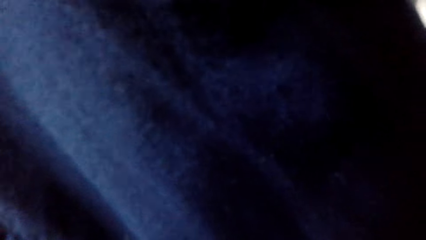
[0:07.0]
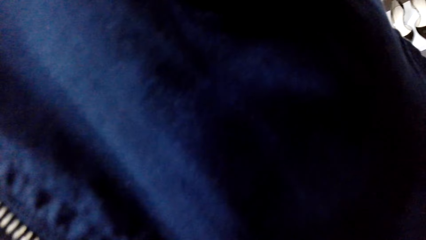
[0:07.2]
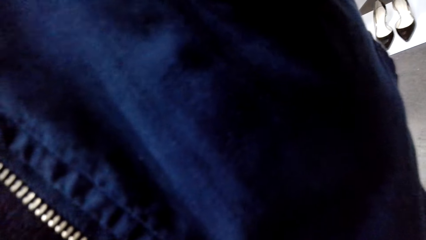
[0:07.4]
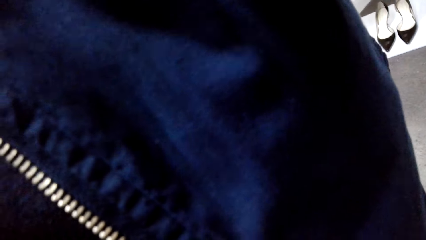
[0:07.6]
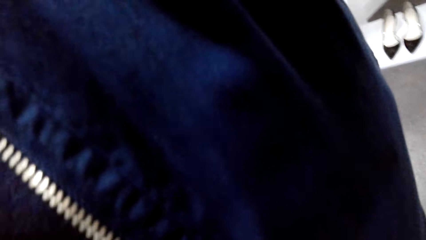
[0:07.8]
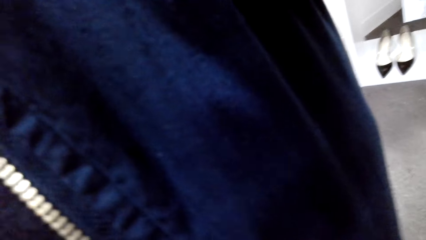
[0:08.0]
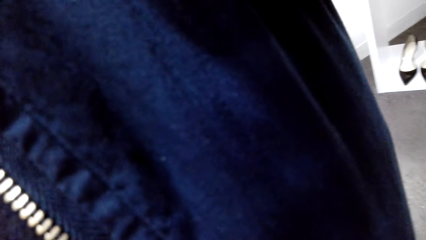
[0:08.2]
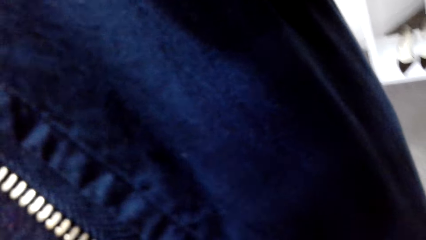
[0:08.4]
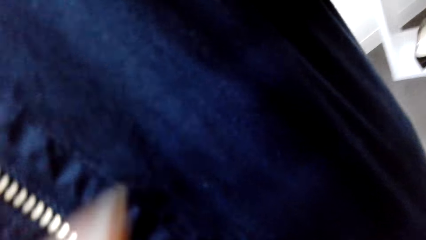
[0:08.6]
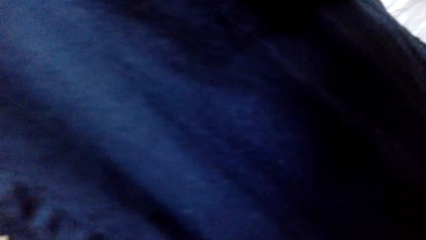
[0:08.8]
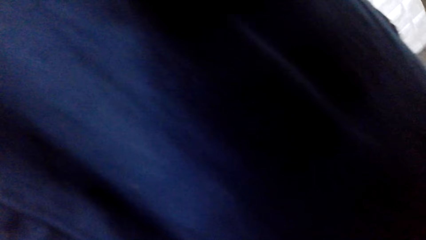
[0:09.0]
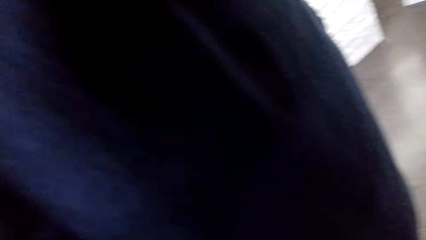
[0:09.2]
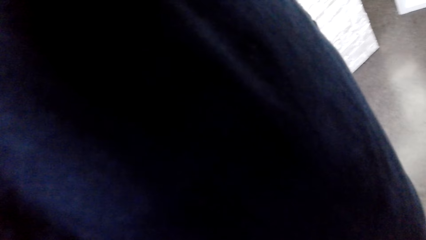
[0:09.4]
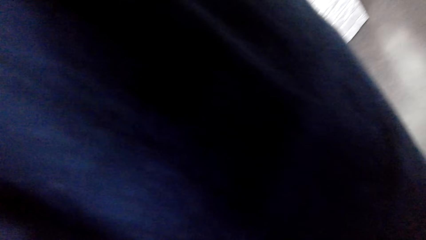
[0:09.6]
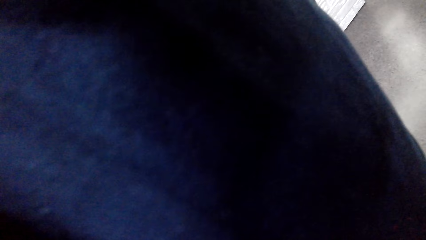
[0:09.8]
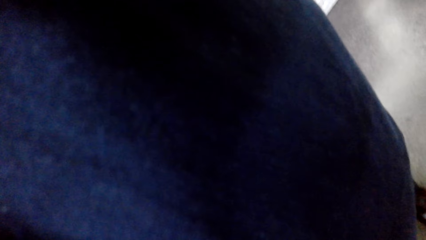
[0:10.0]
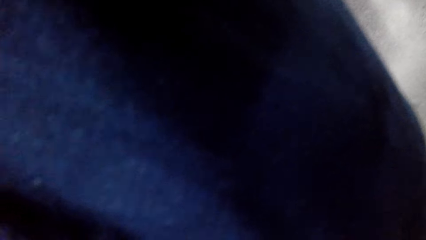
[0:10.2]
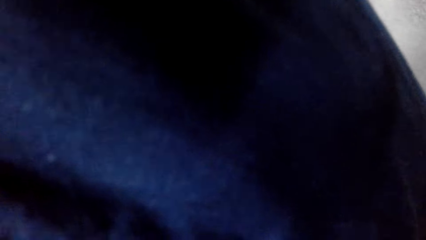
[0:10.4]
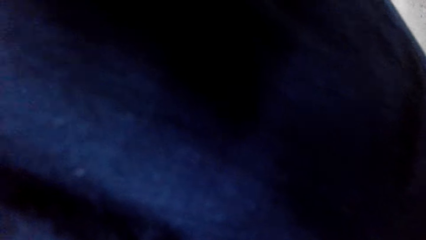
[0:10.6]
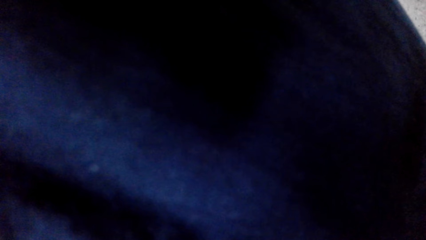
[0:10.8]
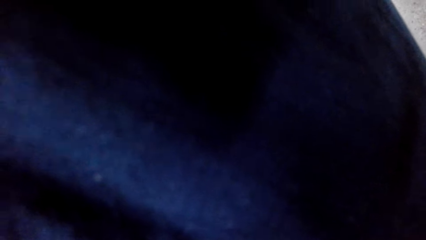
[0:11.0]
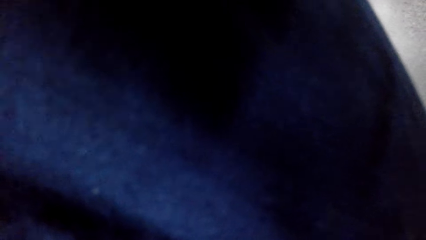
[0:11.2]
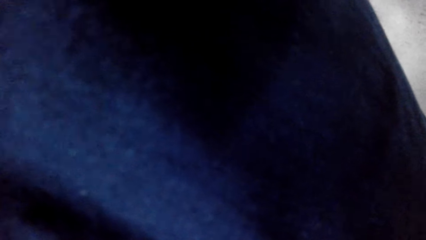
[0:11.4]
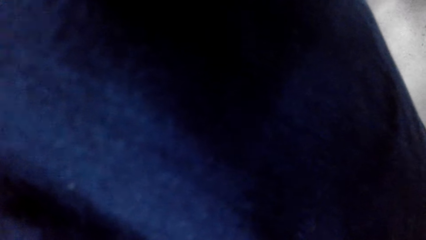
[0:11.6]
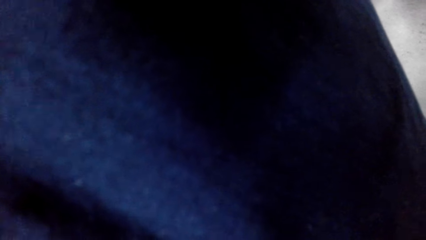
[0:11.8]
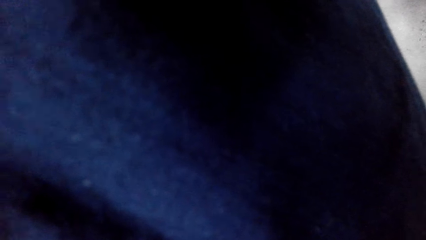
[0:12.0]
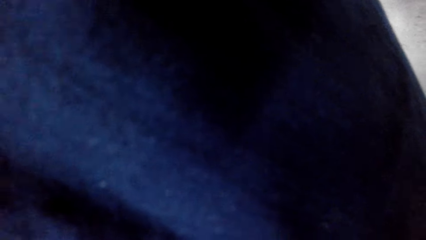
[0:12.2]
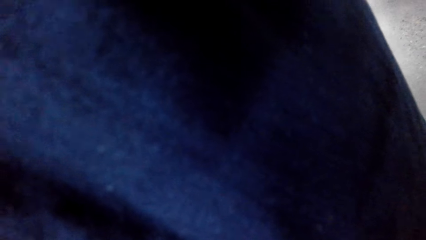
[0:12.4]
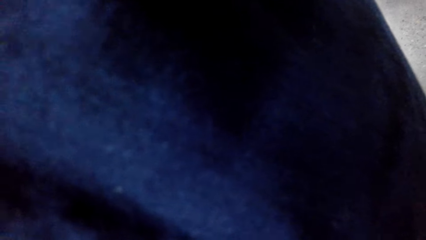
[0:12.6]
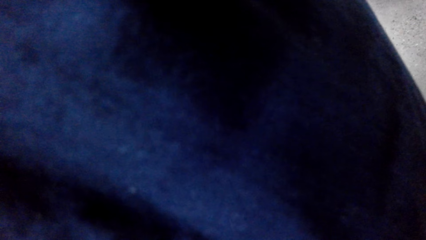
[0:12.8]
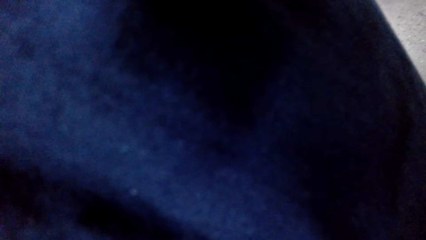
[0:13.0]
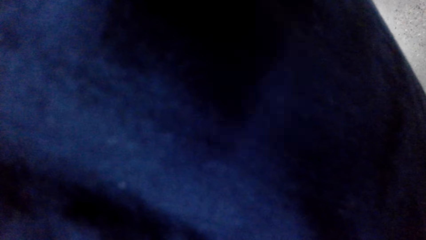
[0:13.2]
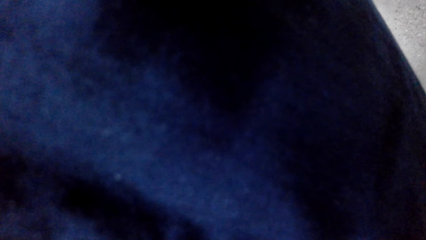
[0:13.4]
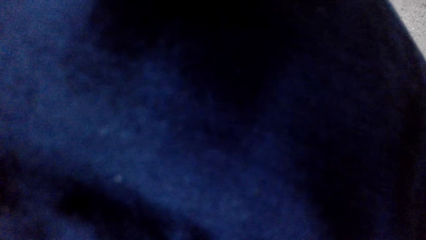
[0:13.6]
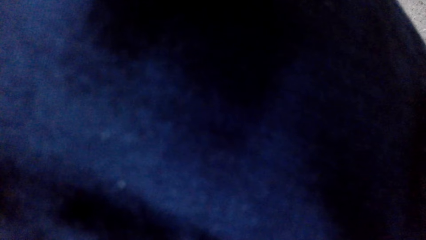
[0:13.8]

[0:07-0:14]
The camera wearer touches the camera.

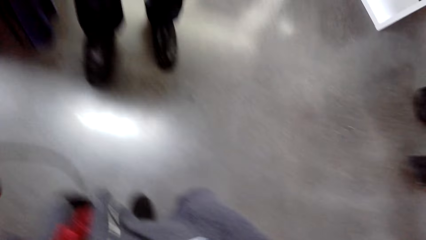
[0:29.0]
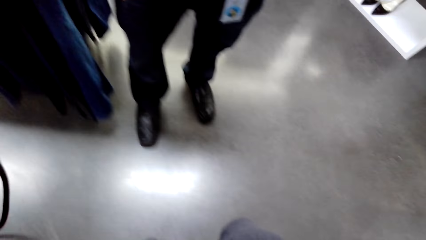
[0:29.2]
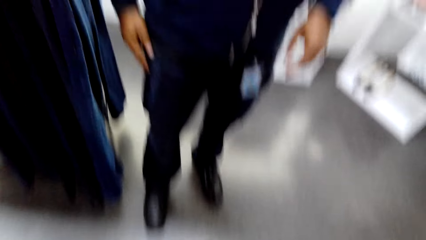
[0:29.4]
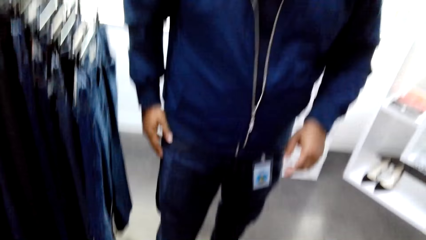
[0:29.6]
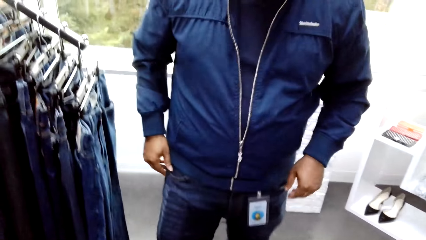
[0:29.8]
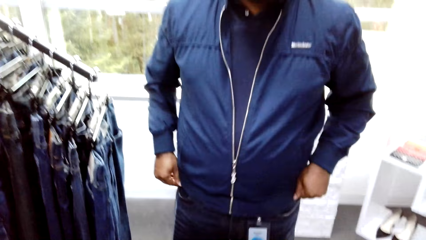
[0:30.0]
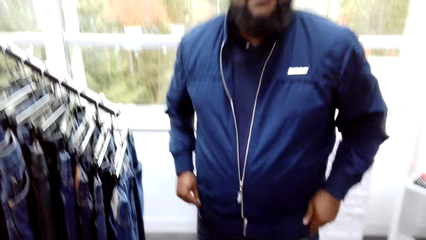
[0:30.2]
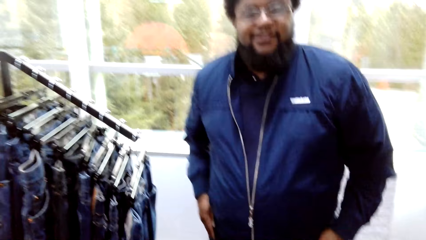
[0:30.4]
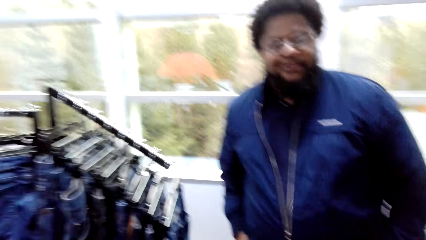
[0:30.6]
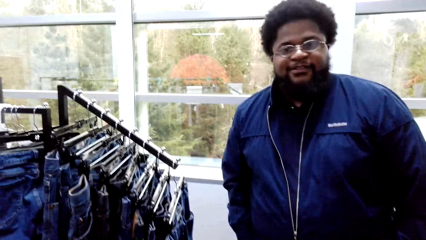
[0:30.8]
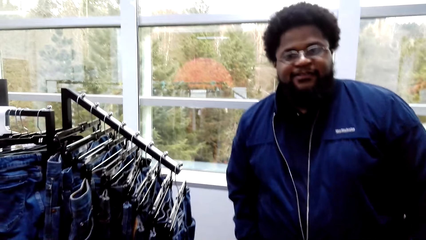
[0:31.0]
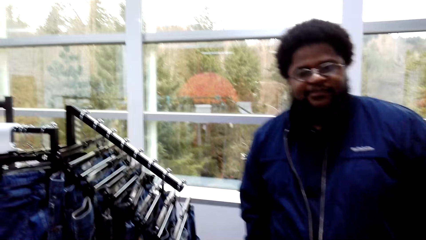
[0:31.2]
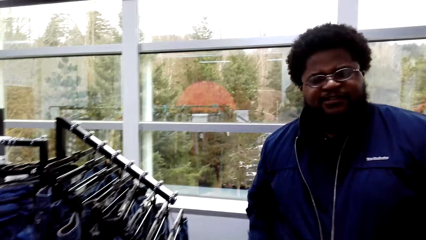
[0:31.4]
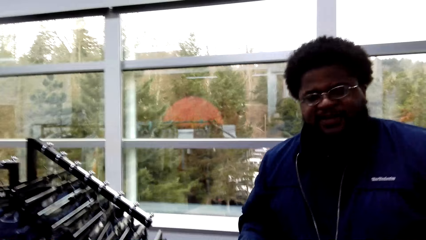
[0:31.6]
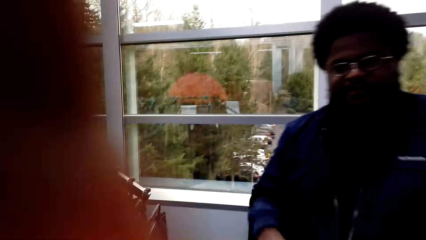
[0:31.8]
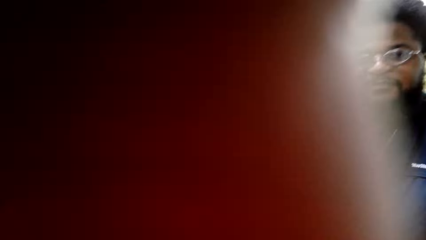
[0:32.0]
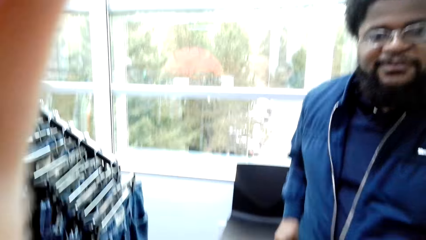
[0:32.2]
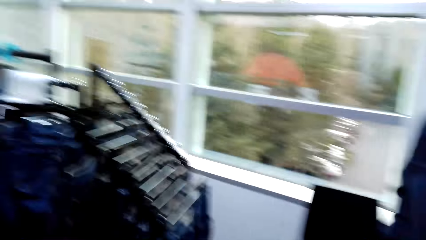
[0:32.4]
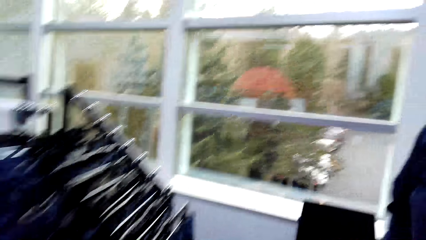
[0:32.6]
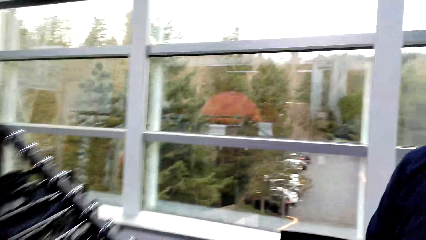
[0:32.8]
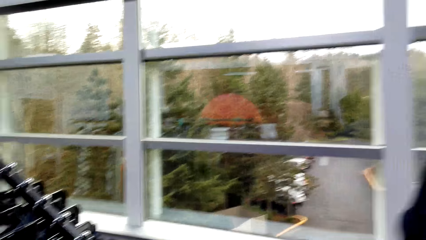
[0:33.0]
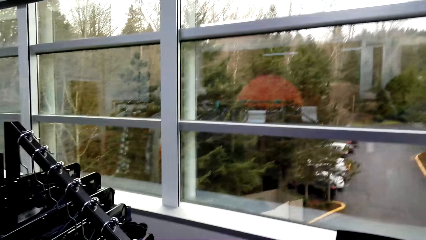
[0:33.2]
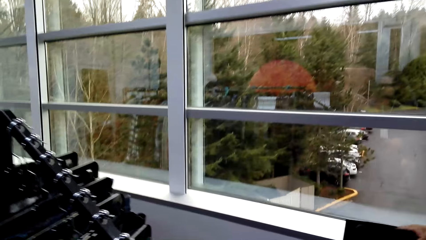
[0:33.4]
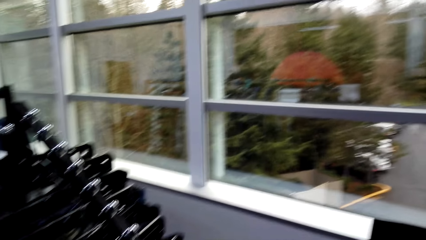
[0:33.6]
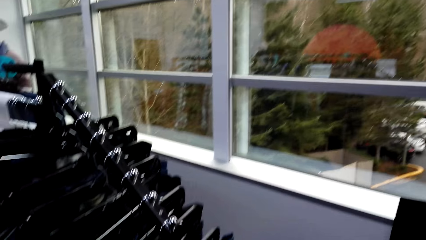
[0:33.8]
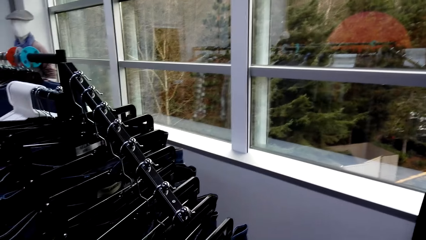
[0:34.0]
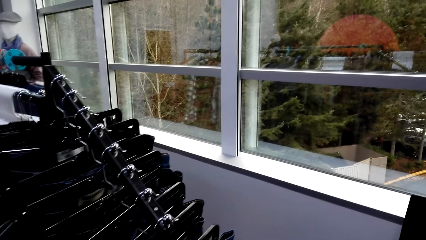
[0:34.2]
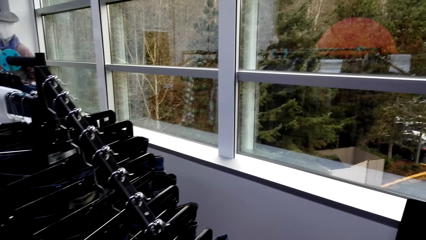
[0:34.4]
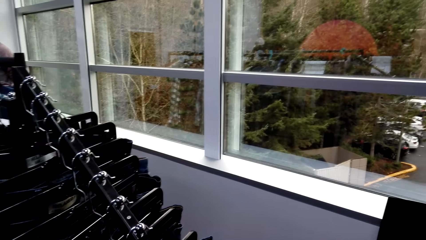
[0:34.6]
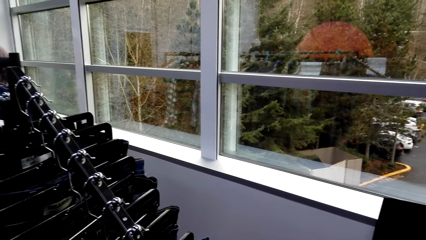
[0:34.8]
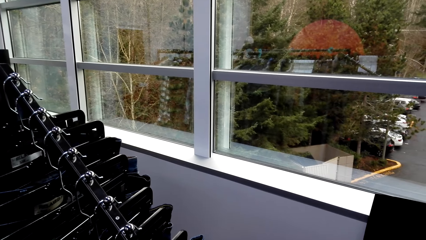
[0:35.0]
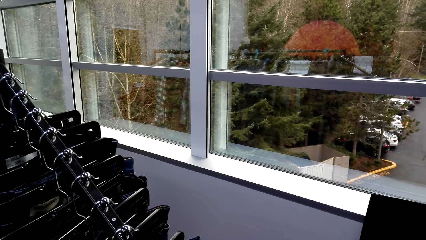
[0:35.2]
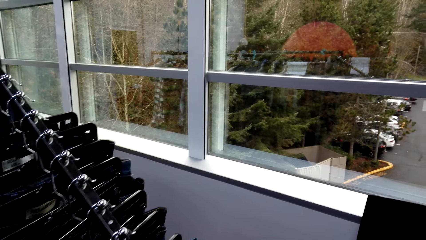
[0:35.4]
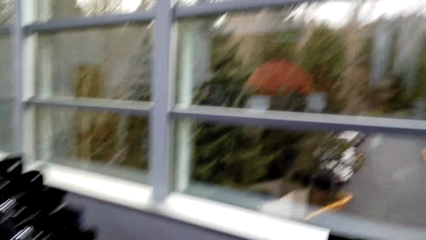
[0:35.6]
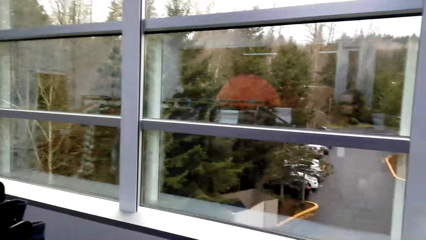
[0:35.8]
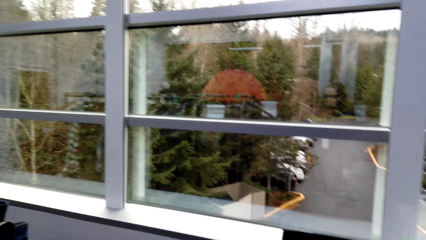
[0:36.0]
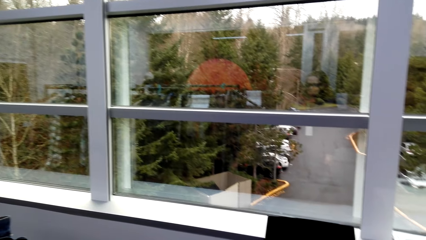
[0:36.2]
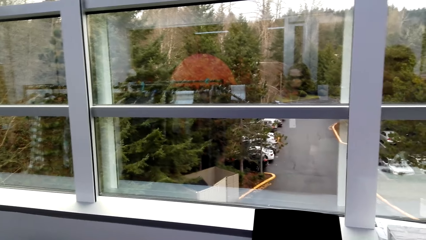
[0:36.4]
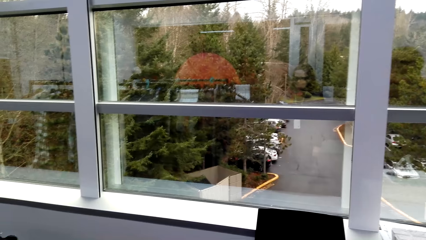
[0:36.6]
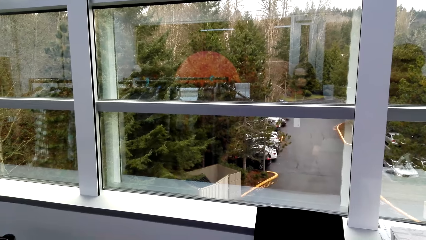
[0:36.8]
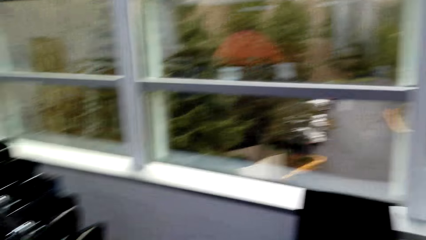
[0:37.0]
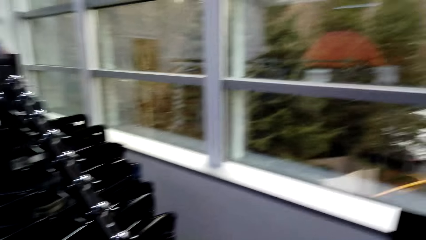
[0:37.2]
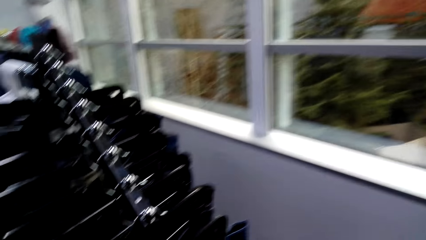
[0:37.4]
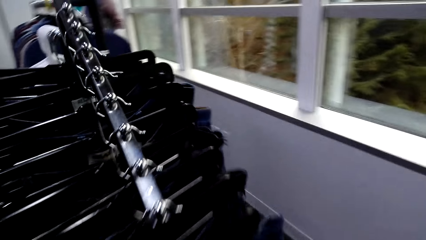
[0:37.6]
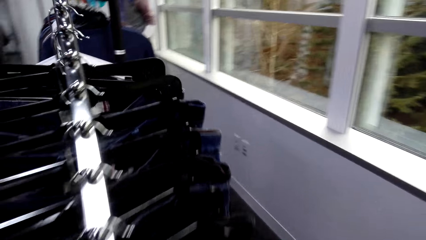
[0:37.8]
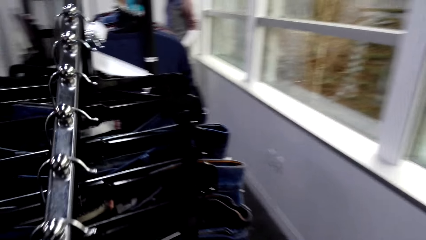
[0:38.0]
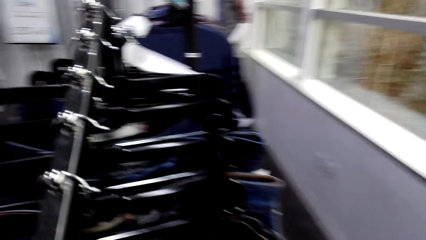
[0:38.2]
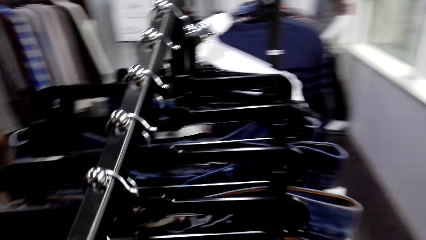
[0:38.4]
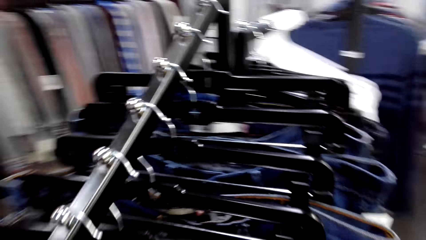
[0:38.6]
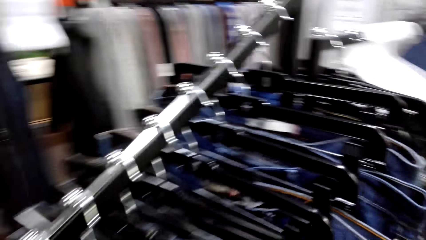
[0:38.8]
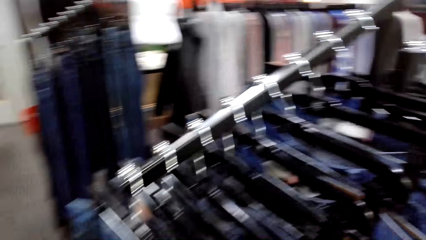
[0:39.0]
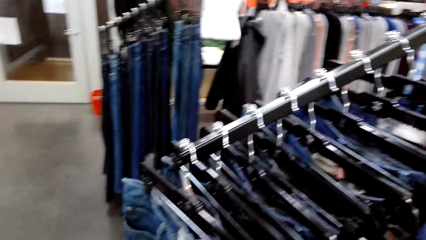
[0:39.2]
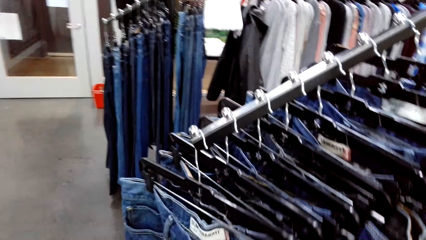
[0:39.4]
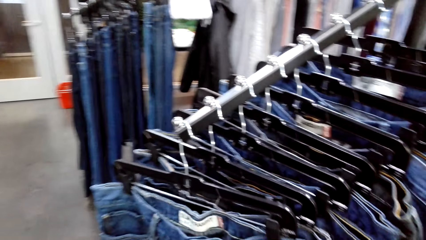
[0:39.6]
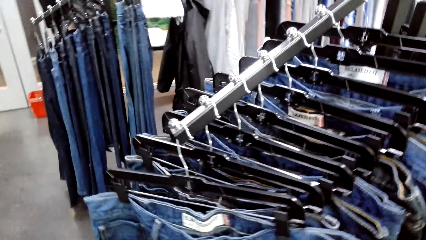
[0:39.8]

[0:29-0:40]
A man stands in the clothing store. The camera wearer talks to someone. They walk around in the clothing store.
